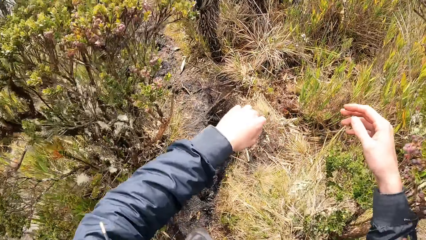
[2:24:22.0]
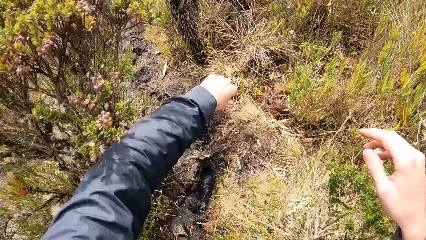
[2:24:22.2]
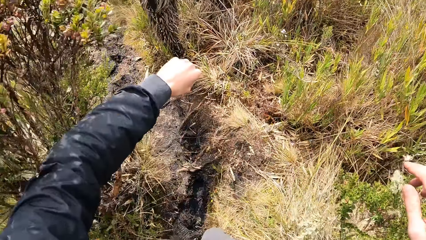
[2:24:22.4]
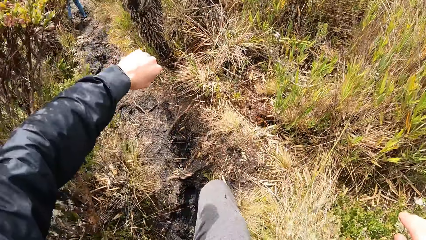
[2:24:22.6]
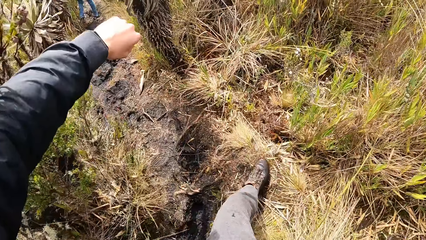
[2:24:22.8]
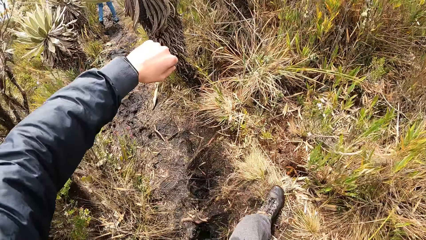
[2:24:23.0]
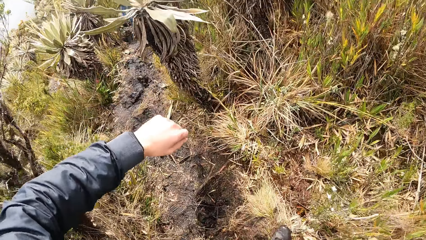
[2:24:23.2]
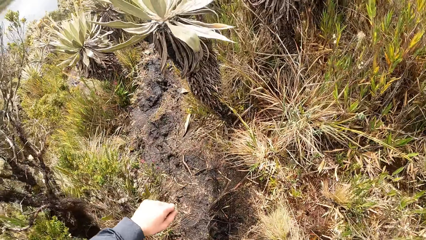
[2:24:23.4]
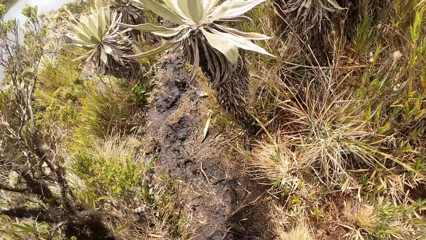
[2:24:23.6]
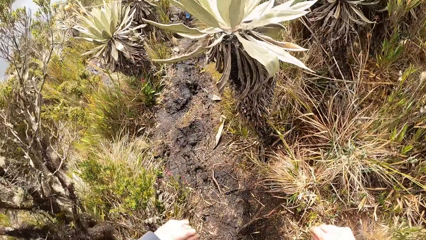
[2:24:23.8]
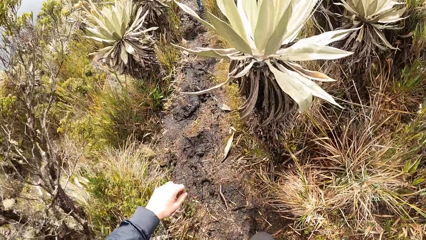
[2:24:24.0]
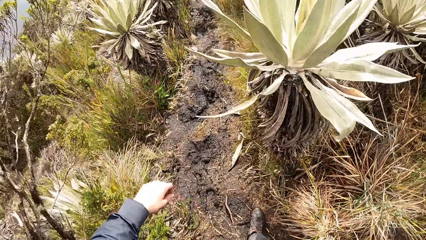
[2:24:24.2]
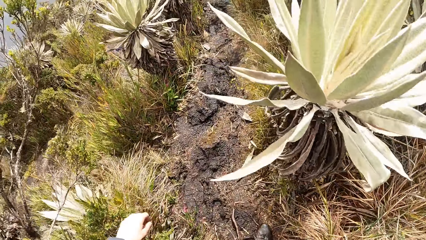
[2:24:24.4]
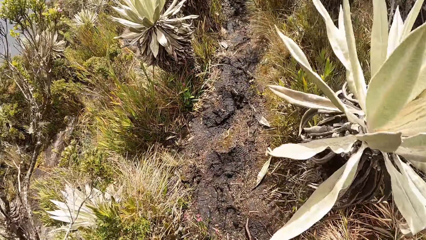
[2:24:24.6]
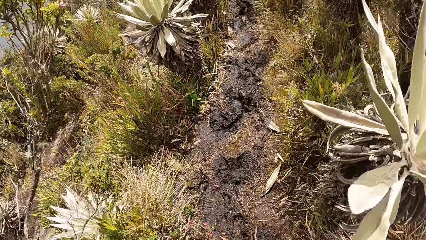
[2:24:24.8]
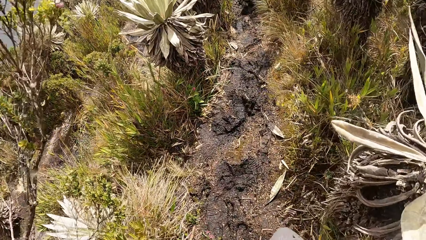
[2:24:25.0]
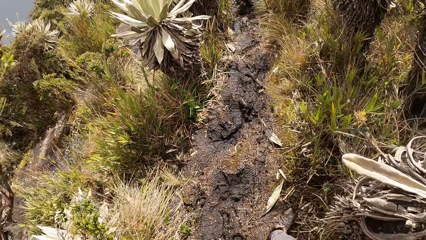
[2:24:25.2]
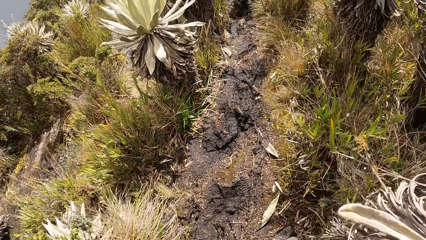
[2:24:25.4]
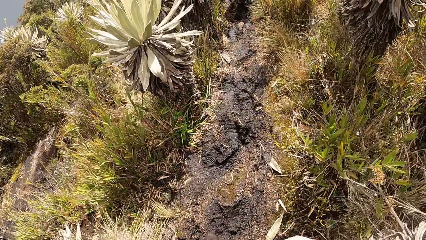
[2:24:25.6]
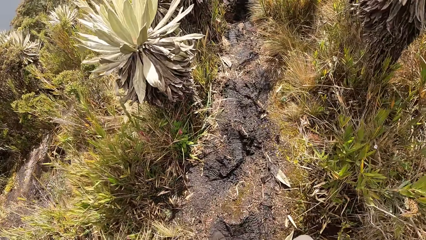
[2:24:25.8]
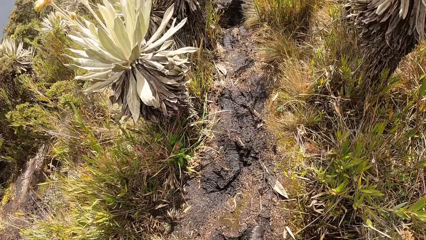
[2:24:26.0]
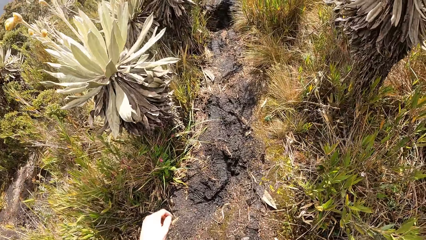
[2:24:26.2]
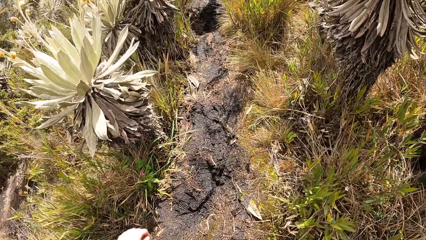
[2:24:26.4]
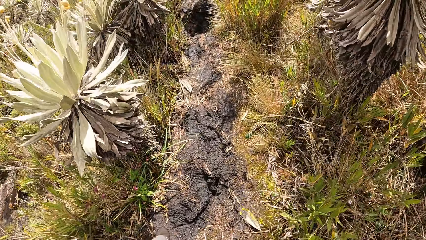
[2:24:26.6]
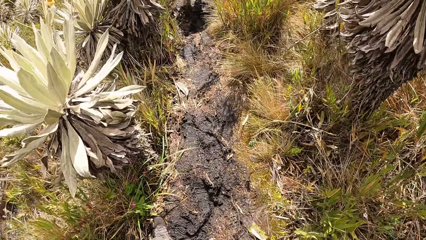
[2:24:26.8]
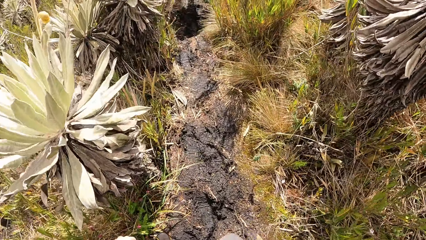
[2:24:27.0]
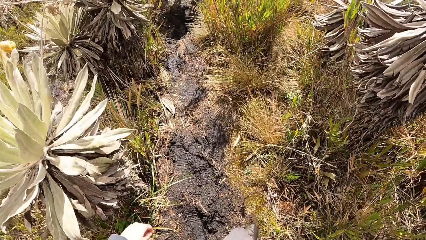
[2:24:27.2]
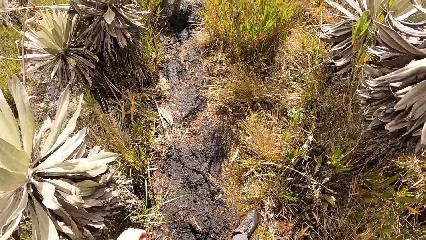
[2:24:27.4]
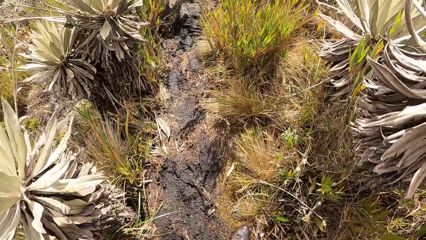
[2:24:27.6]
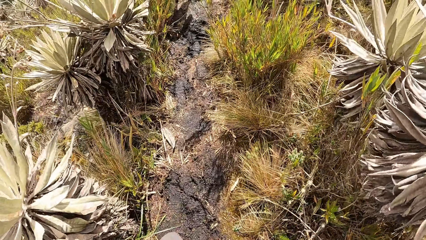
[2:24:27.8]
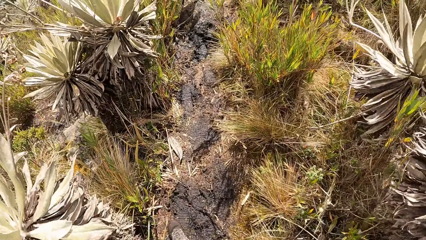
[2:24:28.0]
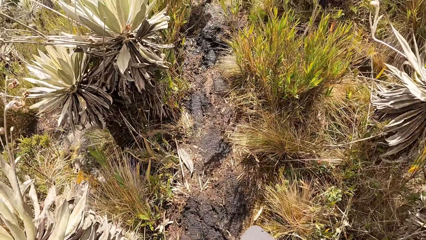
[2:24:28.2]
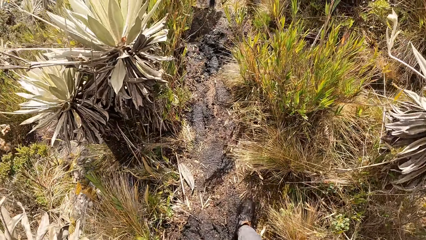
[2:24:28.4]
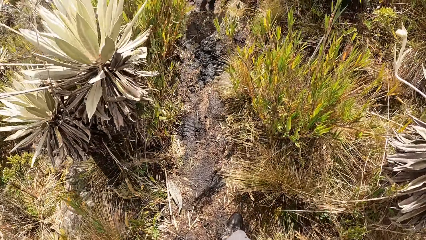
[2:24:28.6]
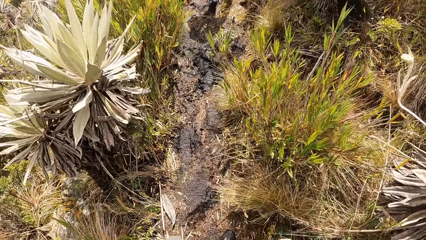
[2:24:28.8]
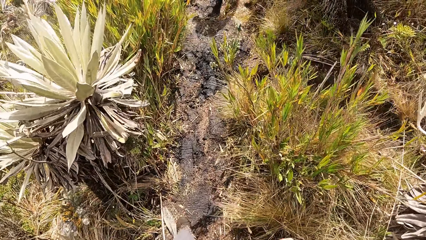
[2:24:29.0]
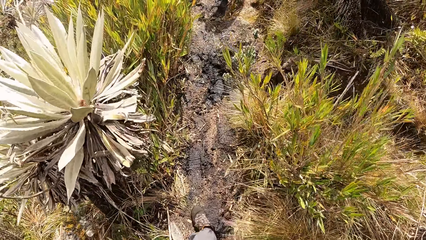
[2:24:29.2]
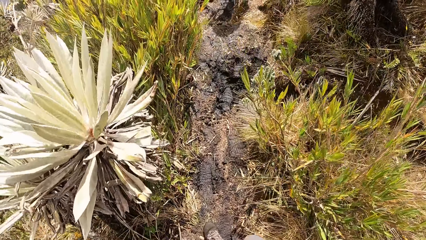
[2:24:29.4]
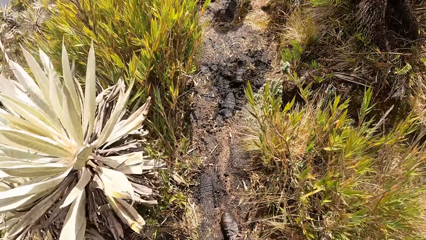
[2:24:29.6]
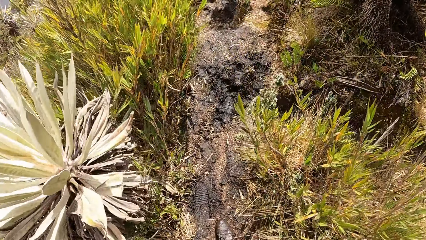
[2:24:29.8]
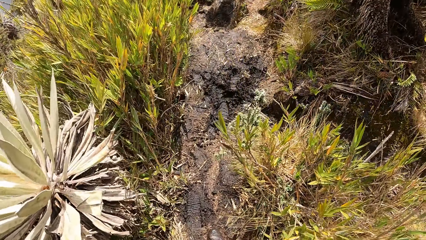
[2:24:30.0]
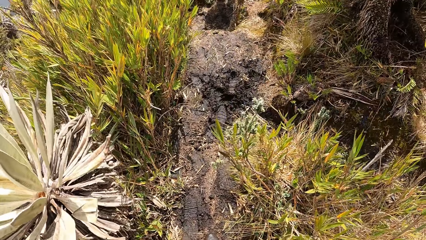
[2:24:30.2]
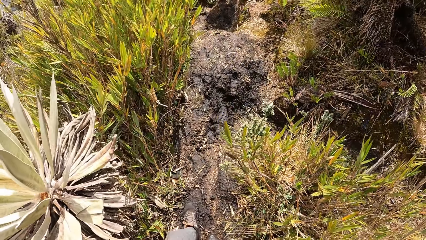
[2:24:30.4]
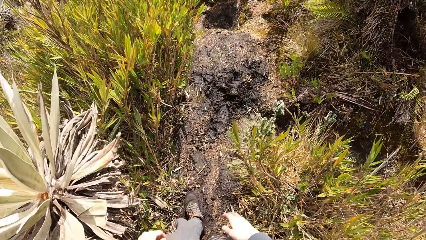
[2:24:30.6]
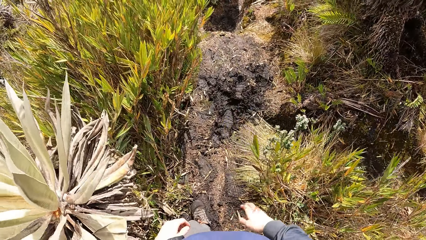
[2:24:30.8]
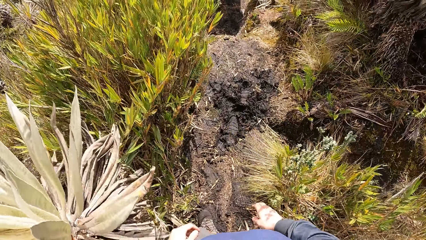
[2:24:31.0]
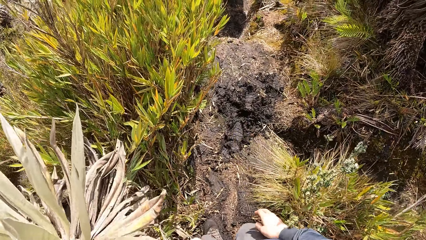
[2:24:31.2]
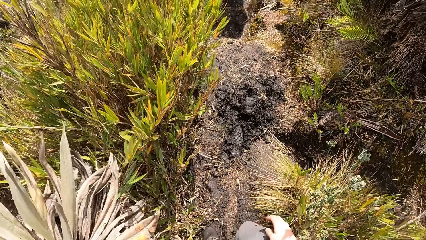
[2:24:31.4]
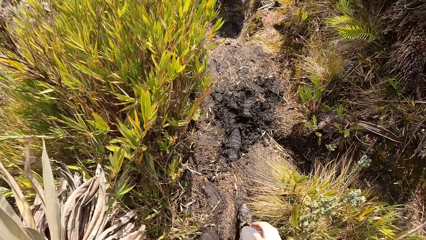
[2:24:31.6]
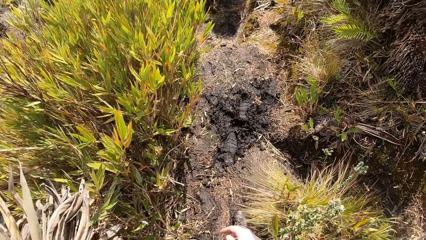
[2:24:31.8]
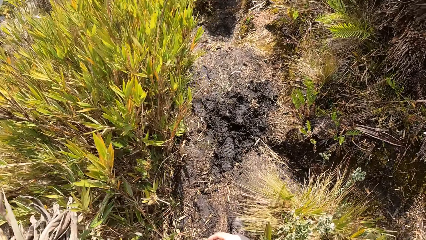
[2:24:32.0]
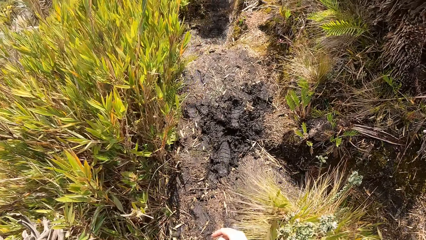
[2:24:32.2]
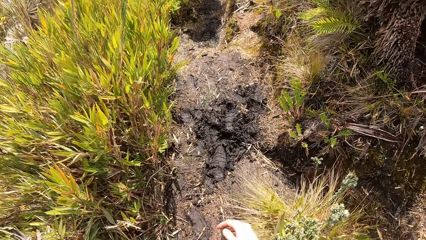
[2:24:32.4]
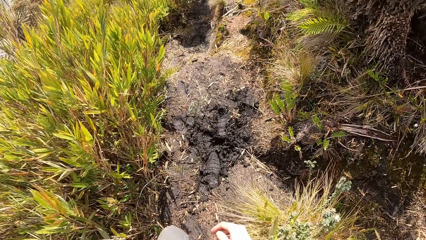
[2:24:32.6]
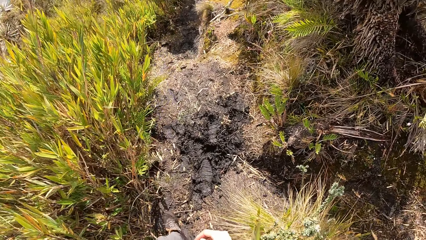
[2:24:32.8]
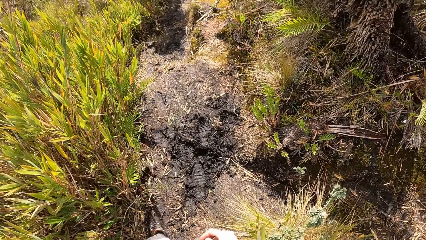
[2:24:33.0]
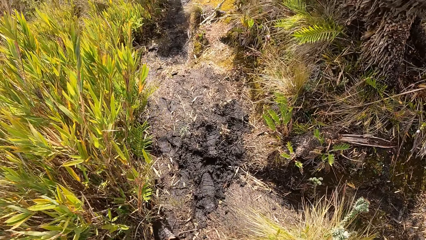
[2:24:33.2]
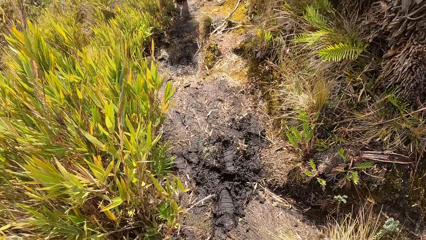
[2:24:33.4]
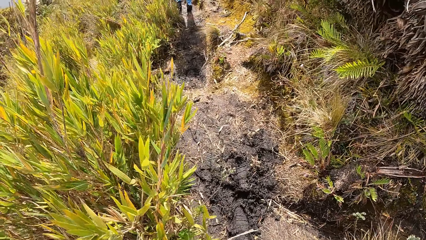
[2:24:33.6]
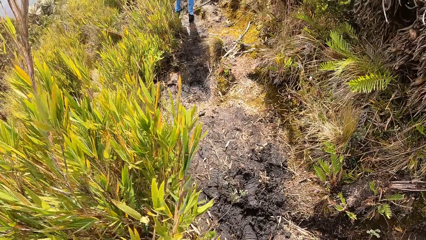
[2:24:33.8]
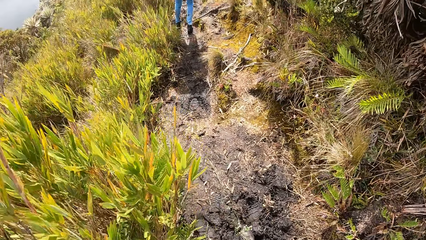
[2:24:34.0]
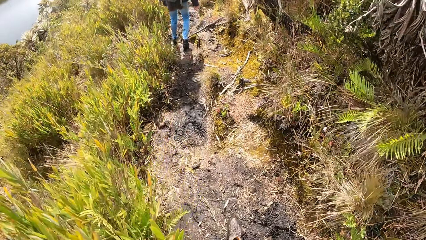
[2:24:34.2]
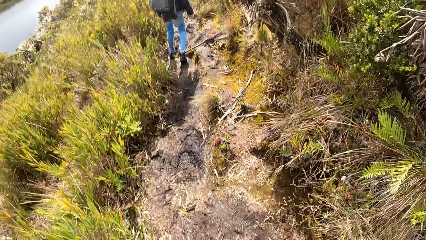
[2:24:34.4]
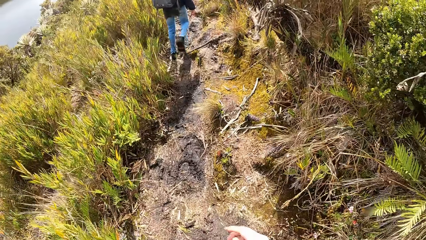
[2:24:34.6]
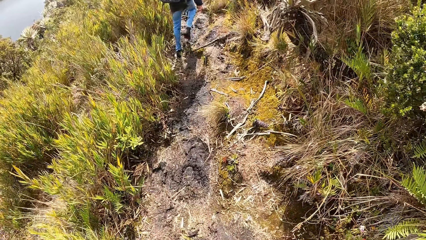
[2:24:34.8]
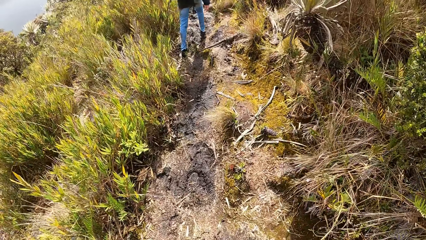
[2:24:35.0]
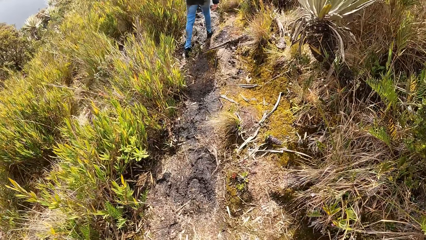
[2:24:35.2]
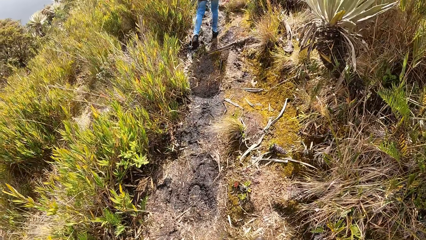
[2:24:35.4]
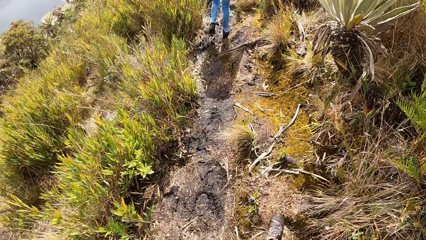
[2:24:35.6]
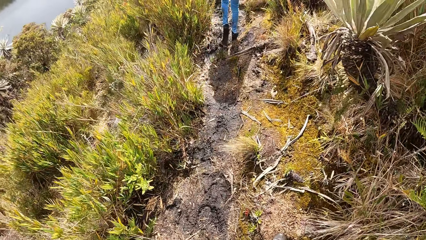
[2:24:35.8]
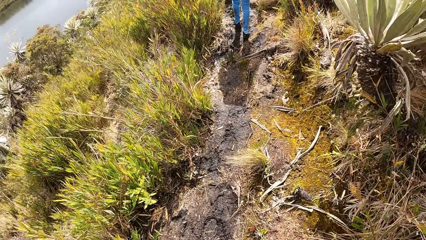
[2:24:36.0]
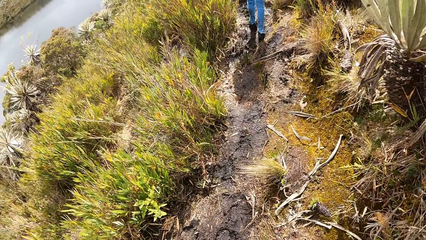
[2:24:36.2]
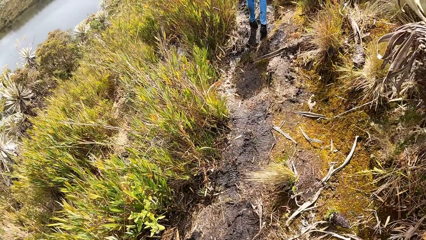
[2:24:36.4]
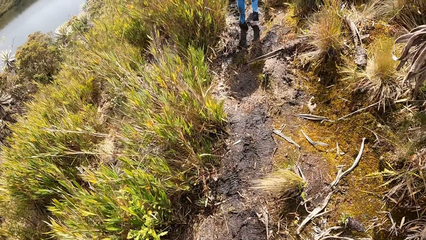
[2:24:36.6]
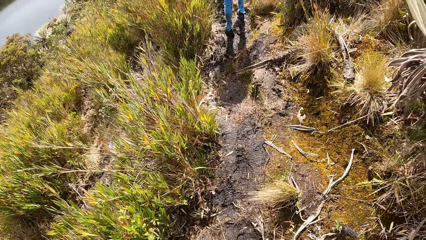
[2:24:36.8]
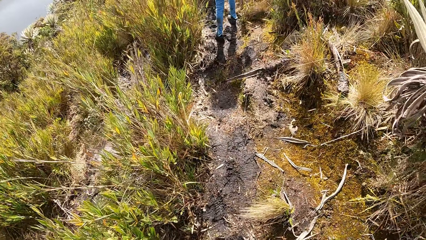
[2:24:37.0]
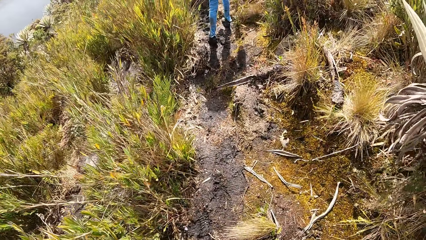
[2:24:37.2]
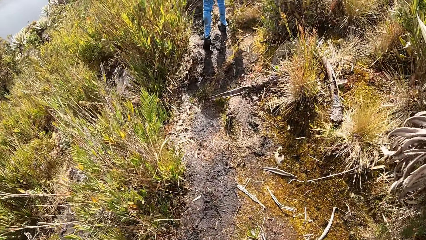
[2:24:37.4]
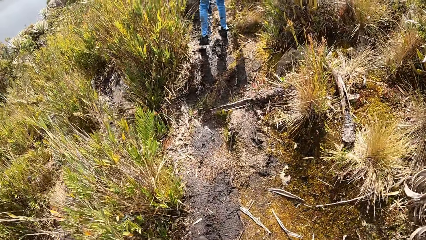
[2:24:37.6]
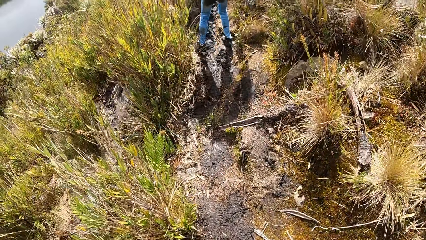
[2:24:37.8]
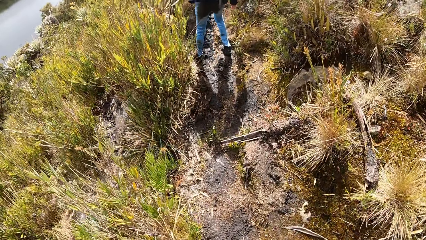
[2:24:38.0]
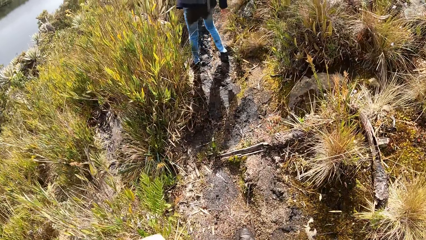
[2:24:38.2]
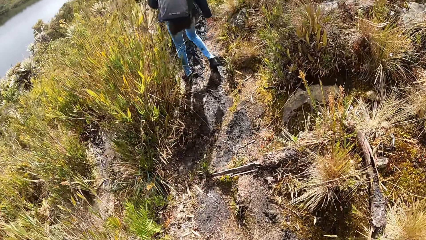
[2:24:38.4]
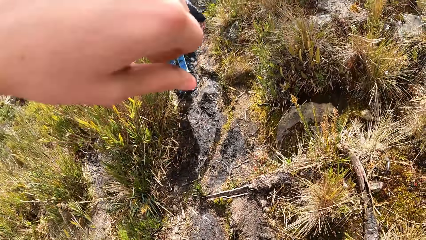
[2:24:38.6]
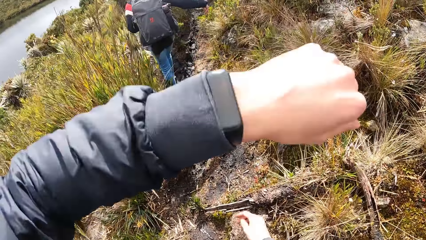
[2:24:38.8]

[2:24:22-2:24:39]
A woman walks along the pathway in the forest.
